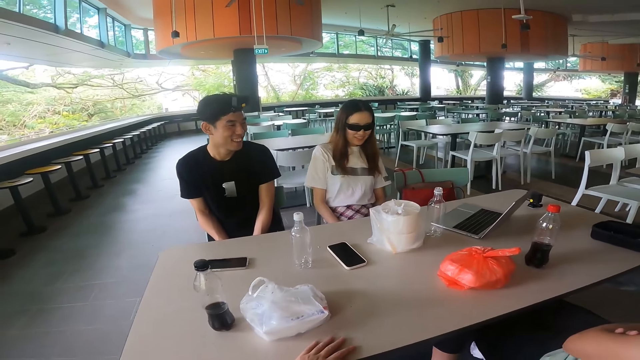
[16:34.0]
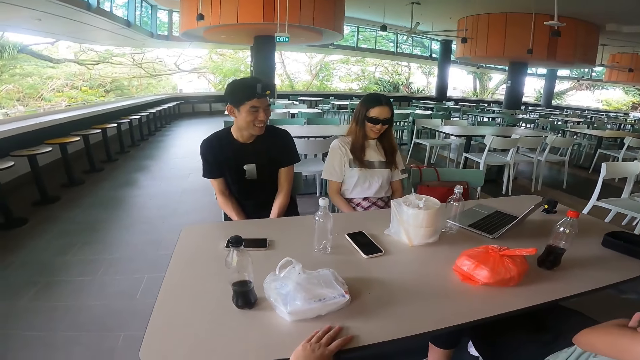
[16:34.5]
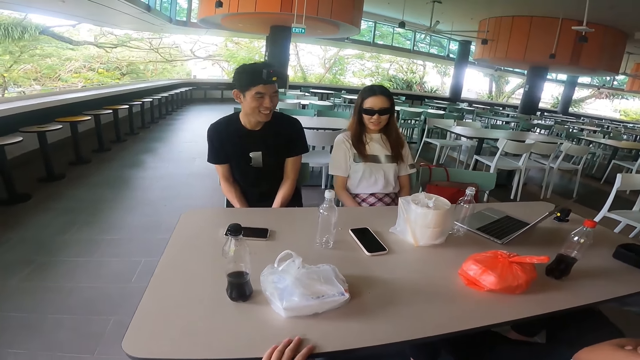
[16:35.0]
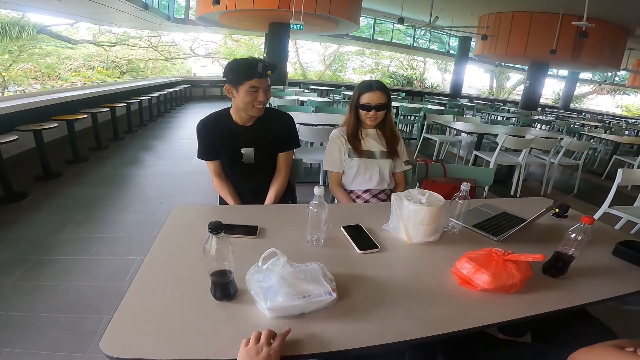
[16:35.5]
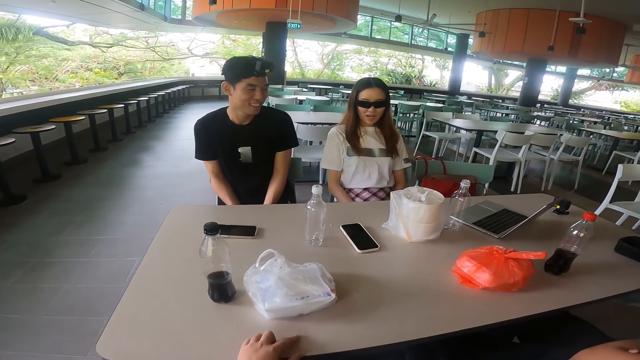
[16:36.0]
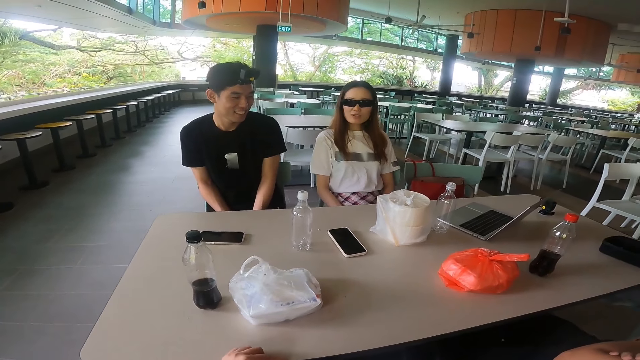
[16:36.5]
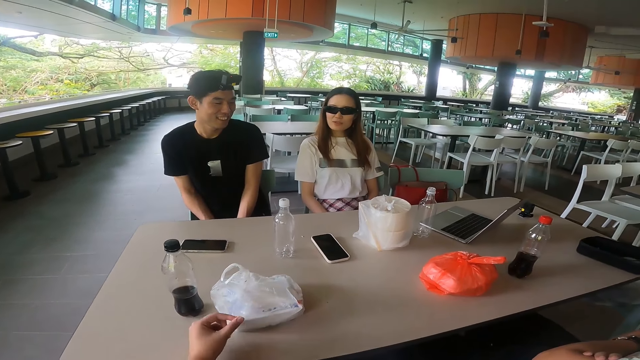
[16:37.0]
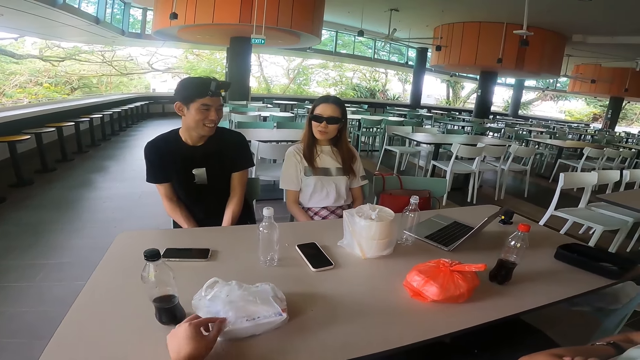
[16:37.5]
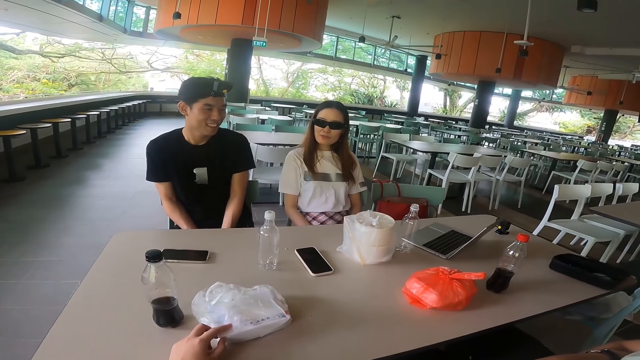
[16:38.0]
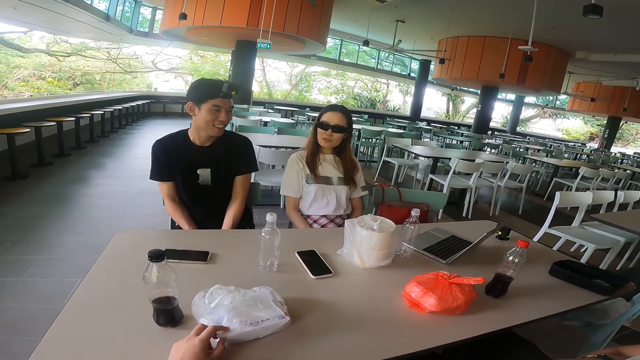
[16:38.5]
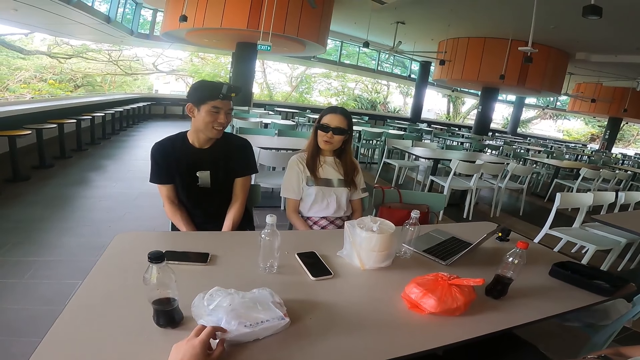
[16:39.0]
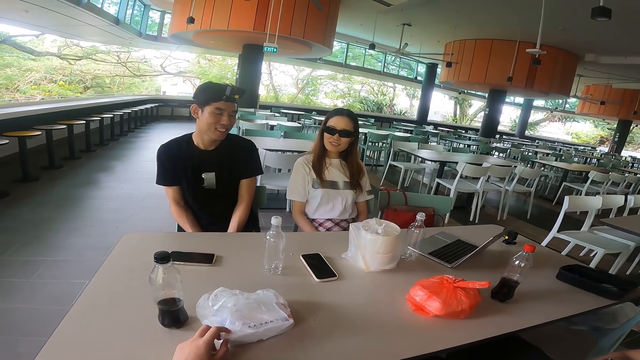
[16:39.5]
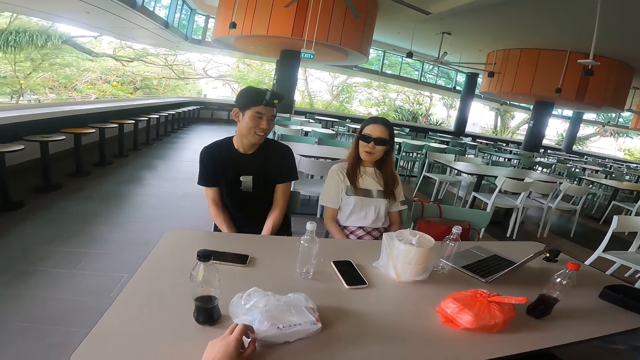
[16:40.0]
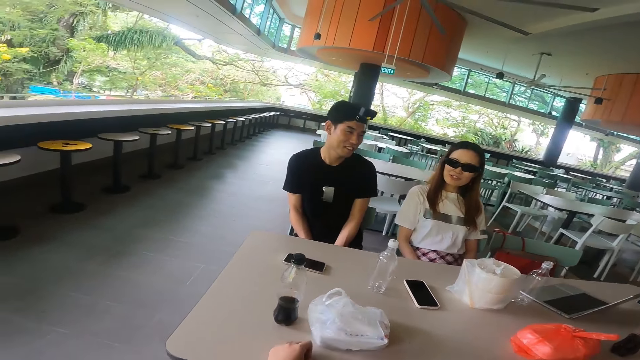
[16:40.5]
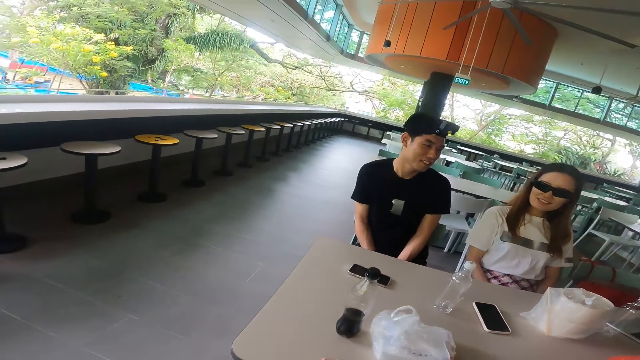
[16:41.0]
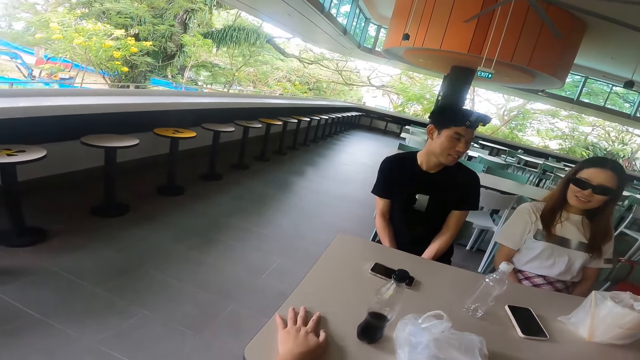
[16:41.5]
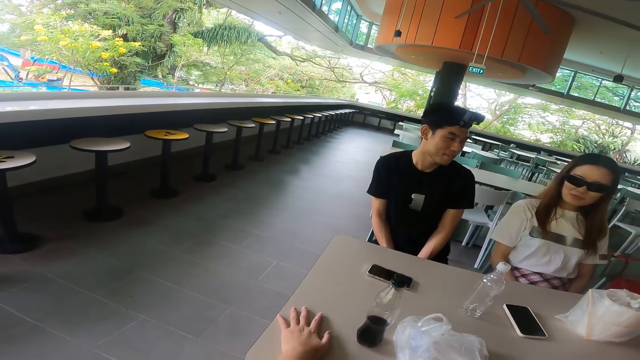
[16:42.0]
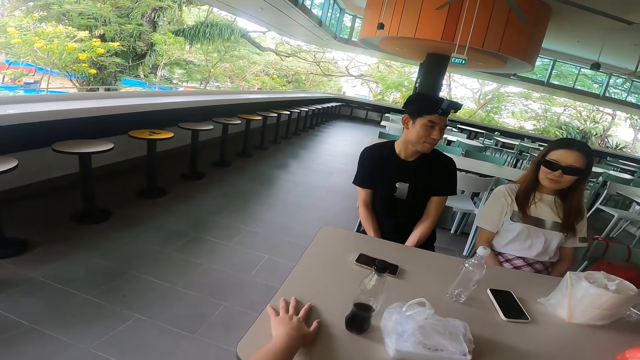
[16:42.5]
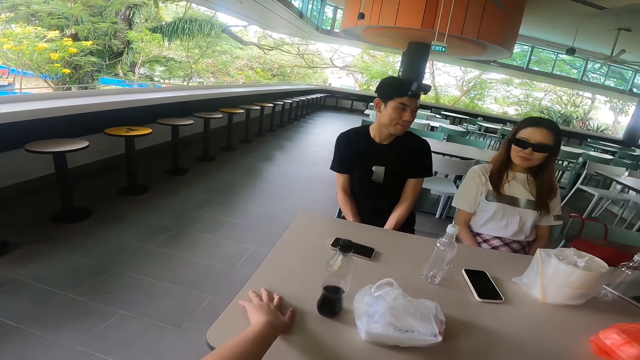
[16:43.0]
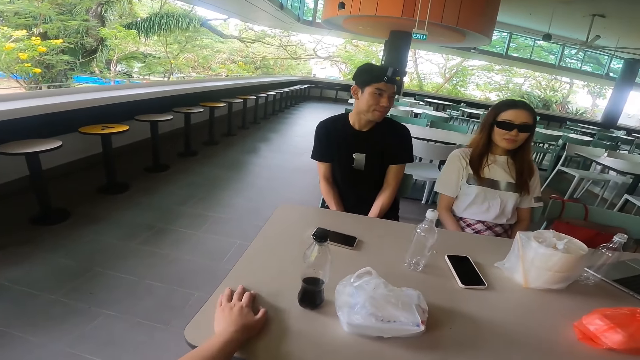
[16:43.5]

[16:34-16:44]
The camera wearer touches the serviette packet on the table. They adjust a hand on the table and touch the table.

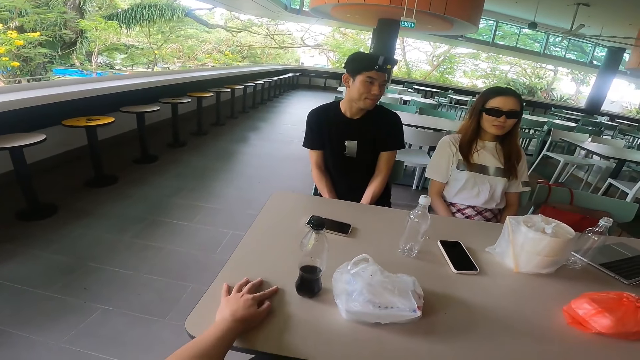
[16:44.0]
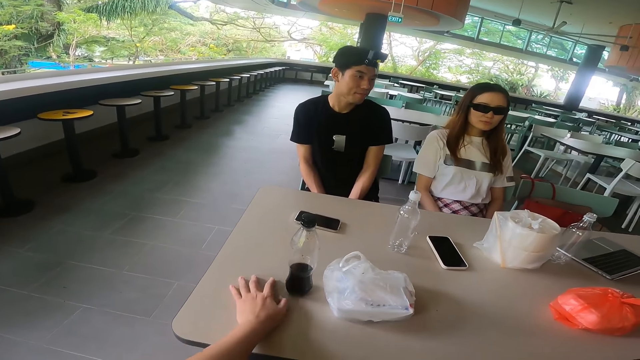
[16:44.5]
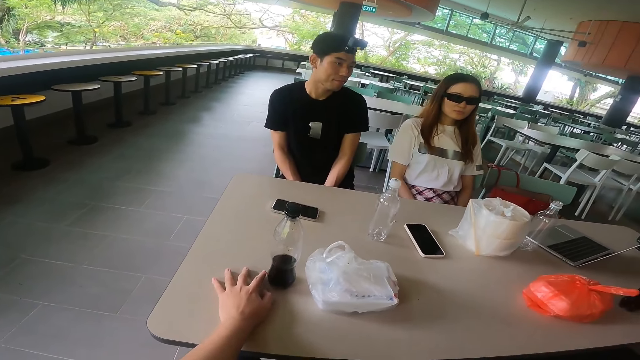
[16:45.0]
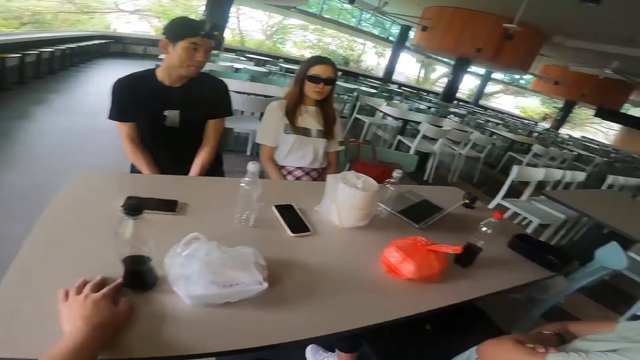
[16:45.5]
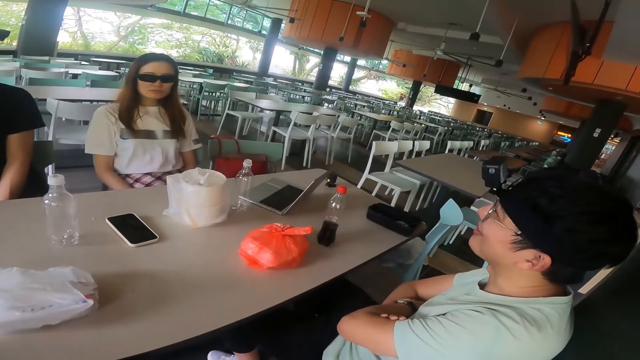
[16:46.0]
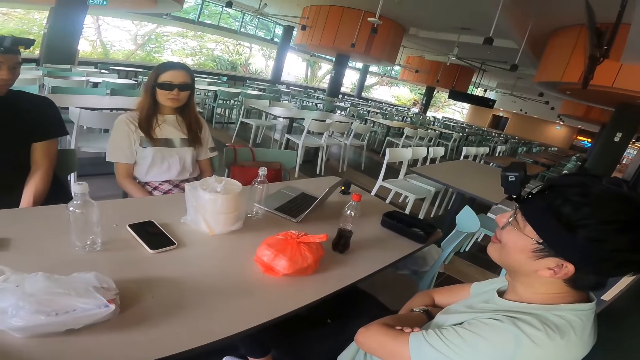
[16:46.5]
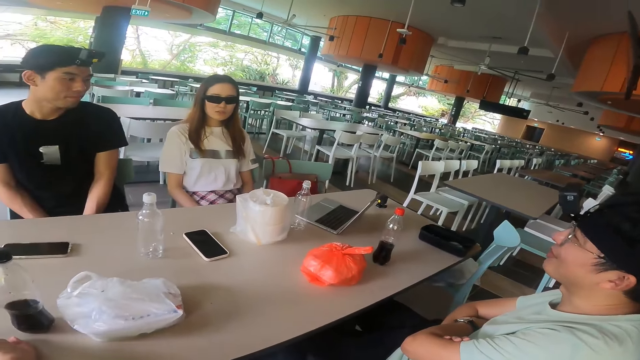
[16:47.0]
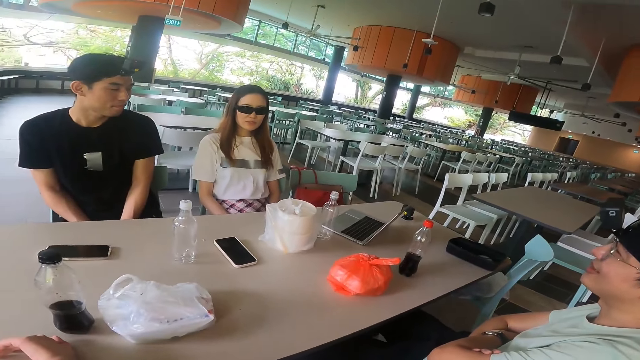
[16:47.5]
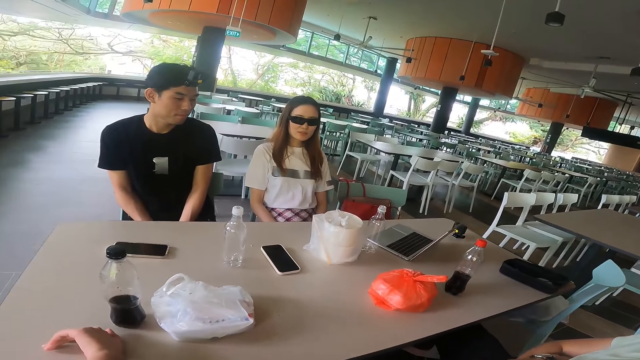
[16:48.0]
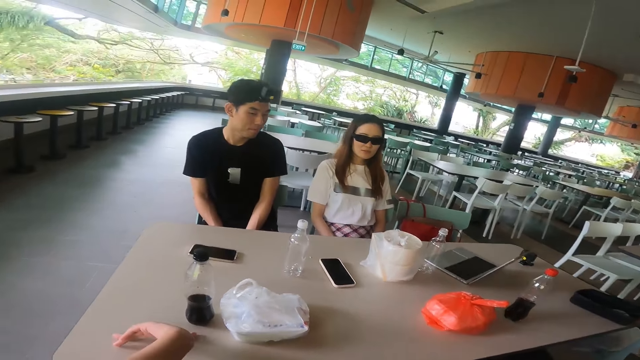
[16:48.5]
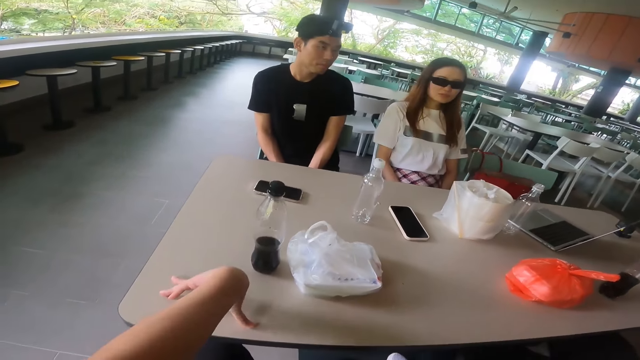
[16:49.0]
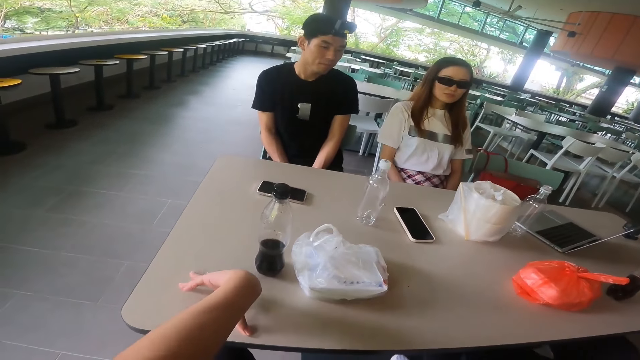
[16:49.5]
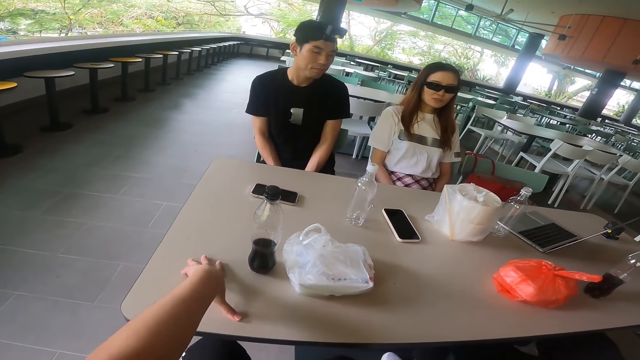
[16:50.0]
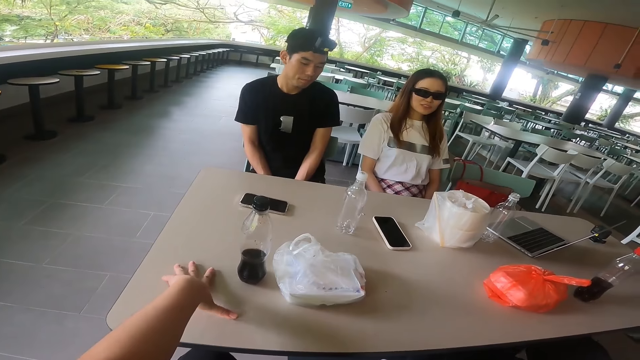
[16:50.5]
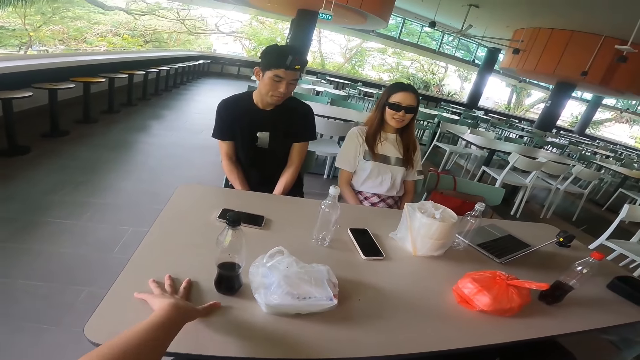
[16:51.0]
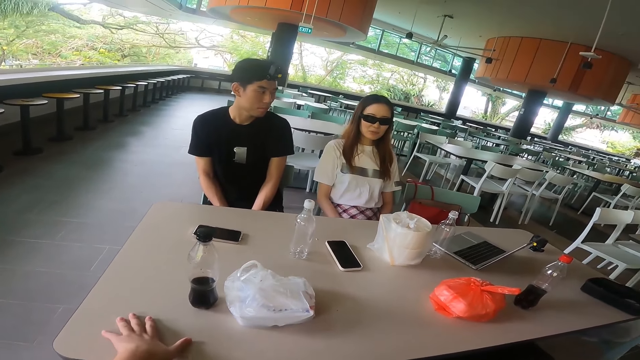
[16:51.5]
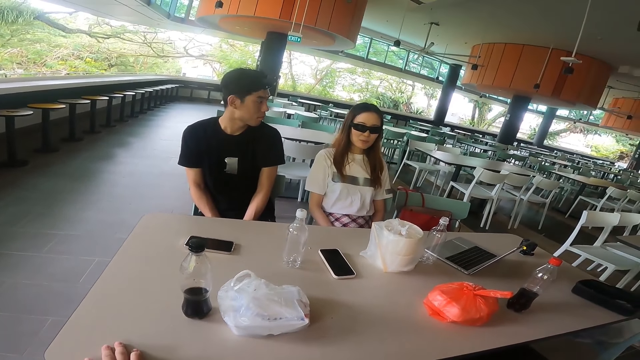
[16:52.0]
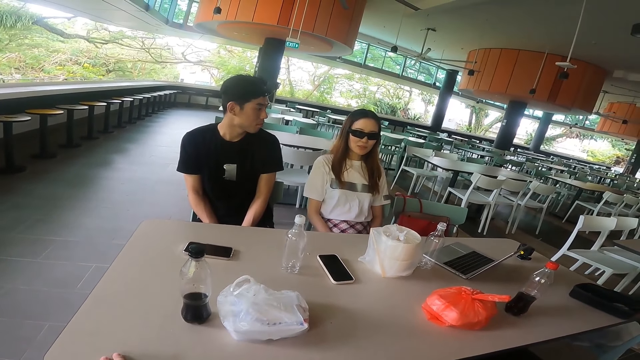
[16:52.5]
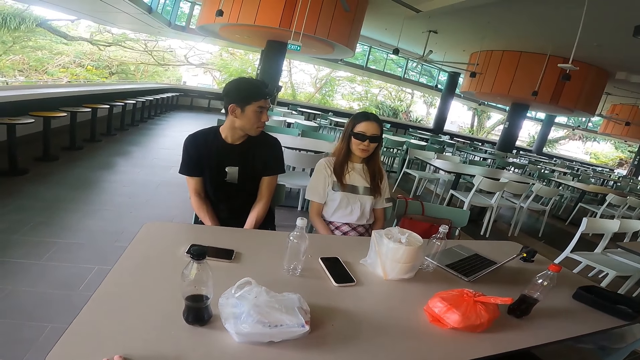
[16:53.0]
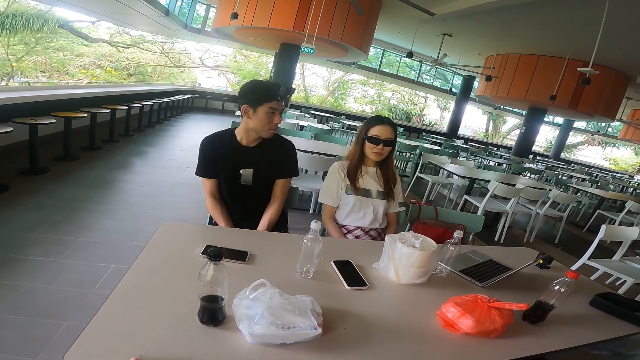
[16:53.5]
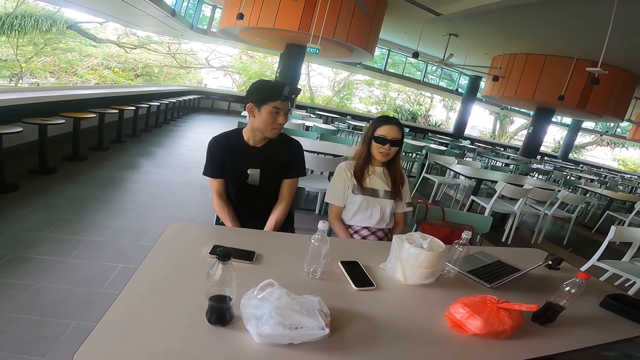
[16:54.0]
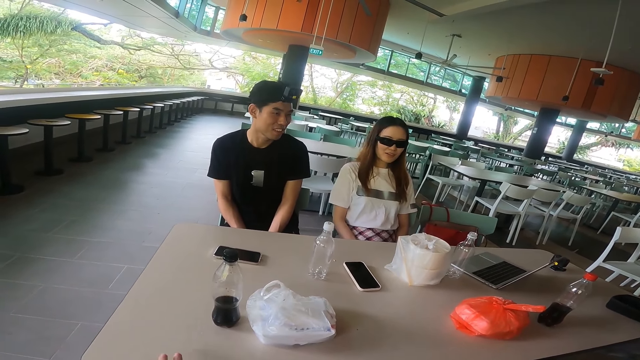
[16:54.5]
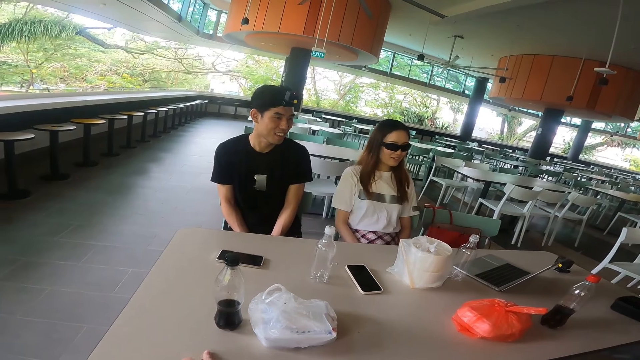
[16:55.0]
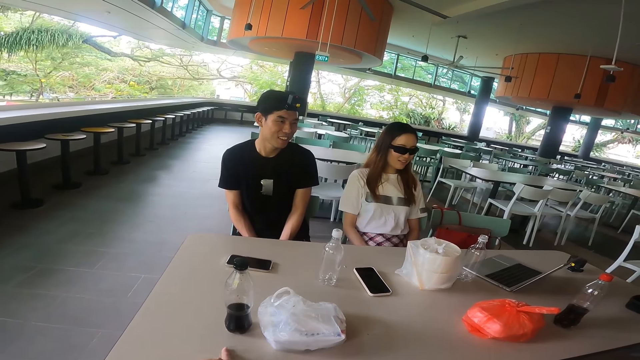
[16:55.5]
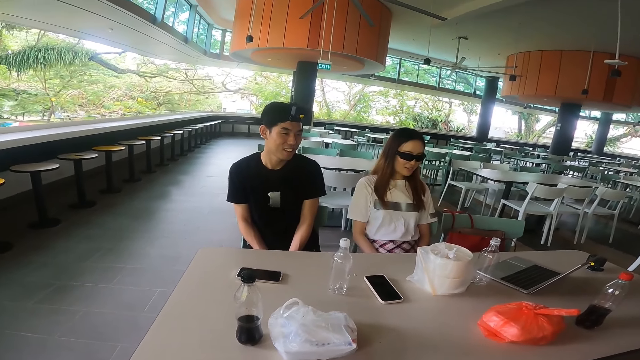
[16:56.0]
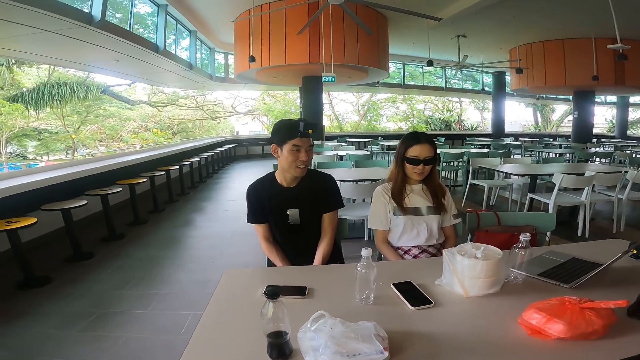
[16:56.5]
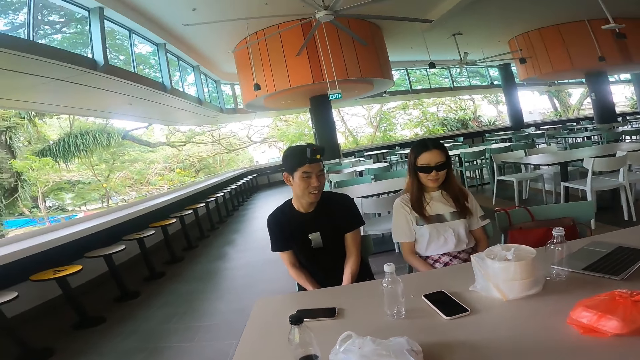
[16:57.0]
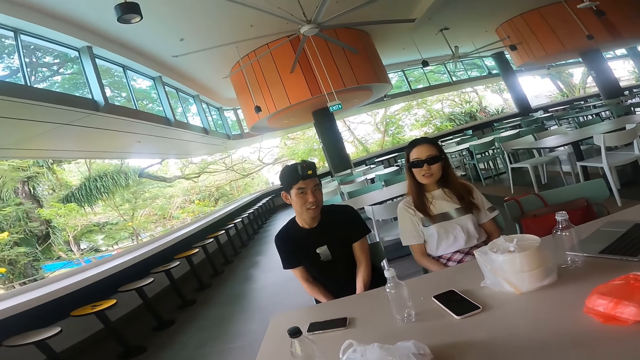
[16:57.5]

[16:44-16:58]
The camera wearer points at the bottle. A person talks while looking at another. The camera wearer raises a palm at the table. Another person talks.
